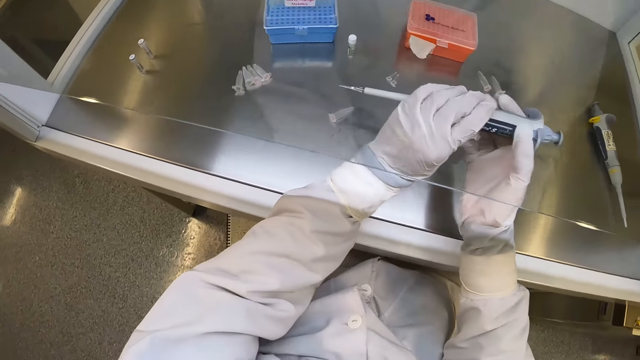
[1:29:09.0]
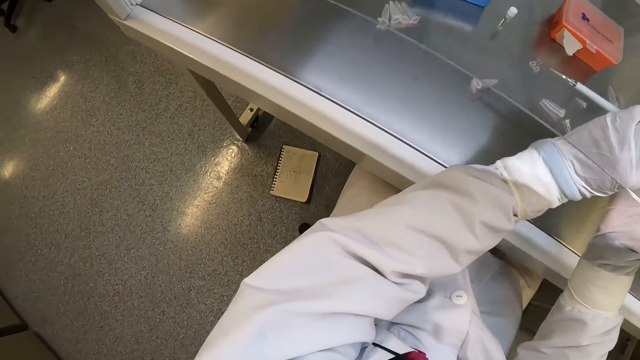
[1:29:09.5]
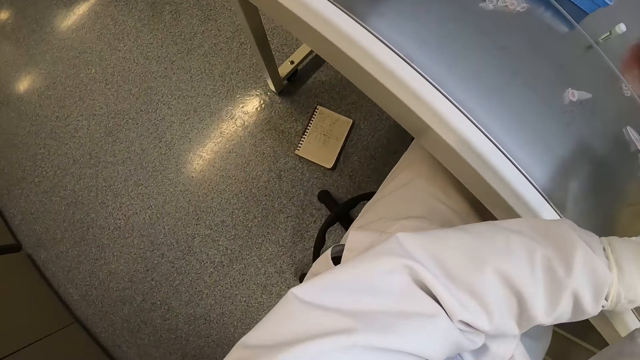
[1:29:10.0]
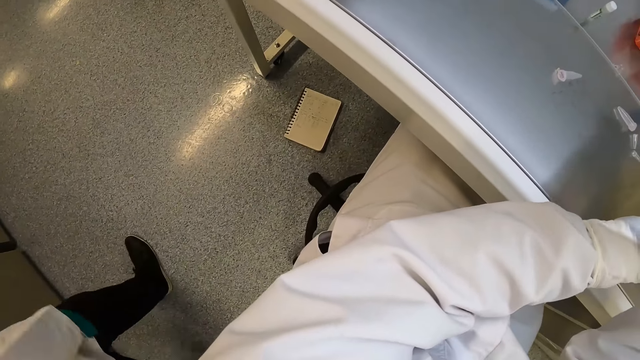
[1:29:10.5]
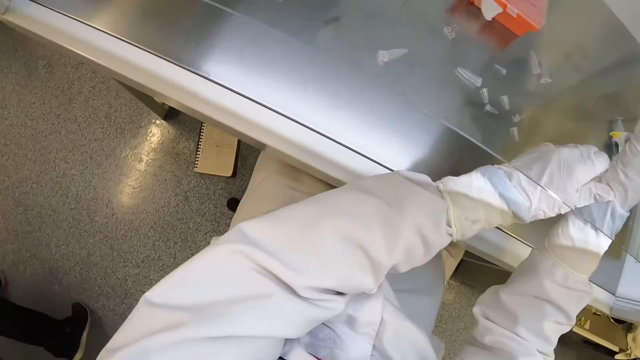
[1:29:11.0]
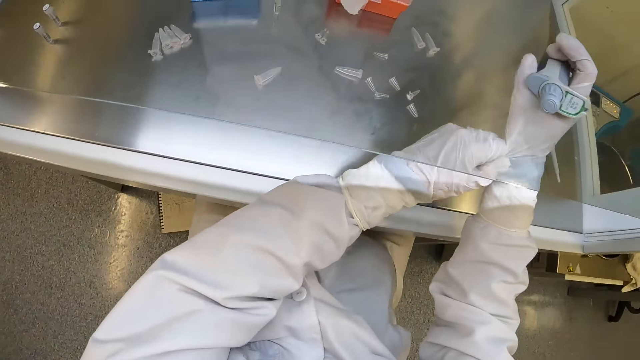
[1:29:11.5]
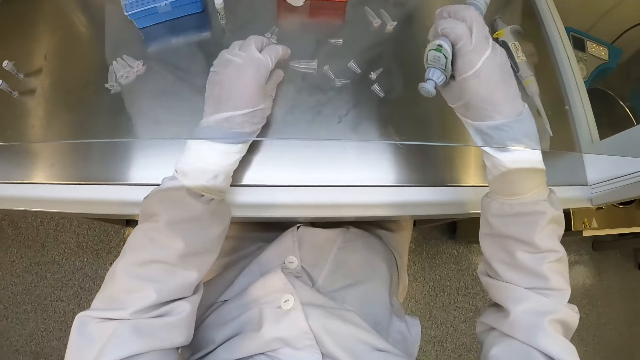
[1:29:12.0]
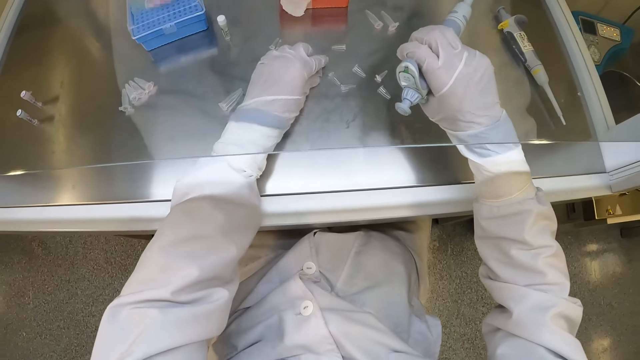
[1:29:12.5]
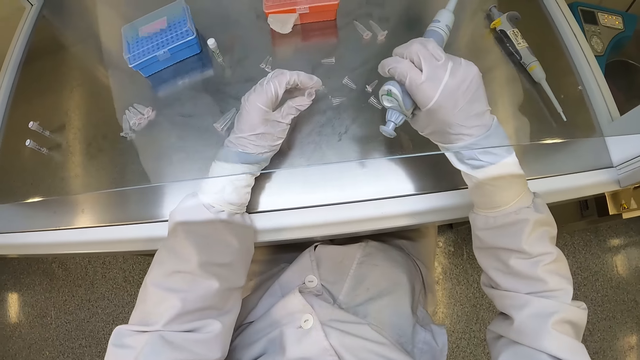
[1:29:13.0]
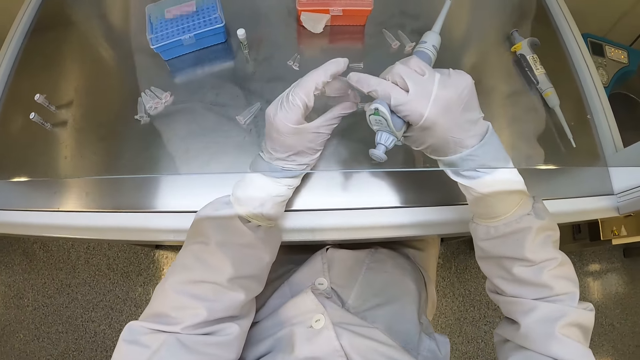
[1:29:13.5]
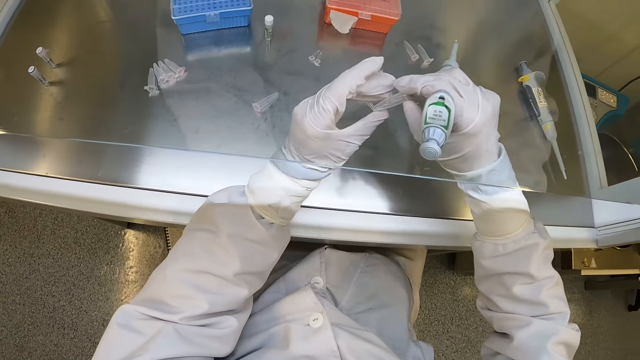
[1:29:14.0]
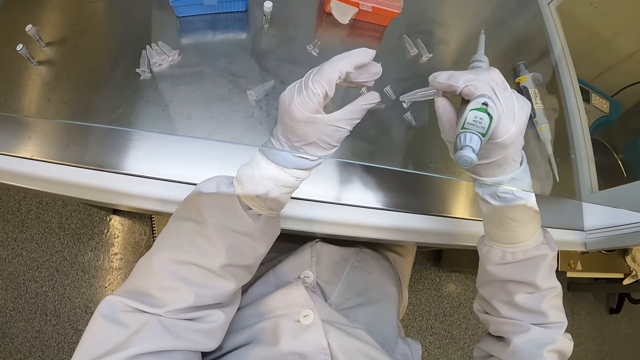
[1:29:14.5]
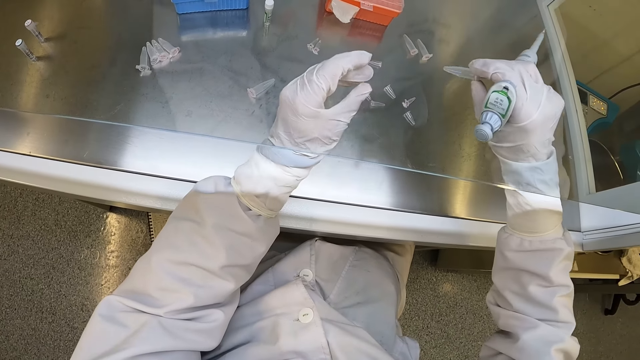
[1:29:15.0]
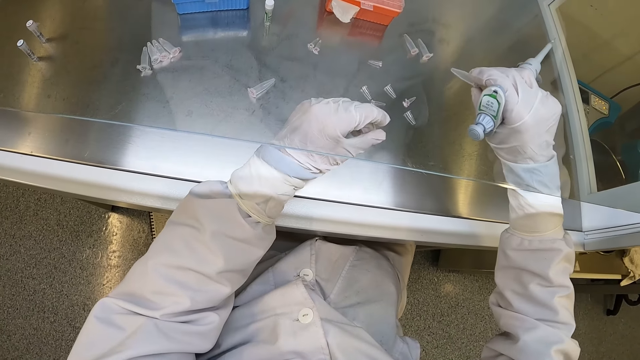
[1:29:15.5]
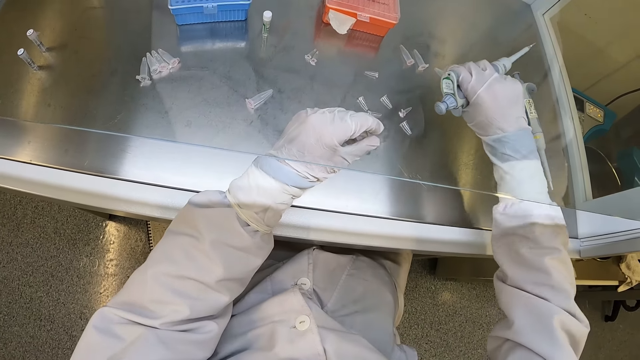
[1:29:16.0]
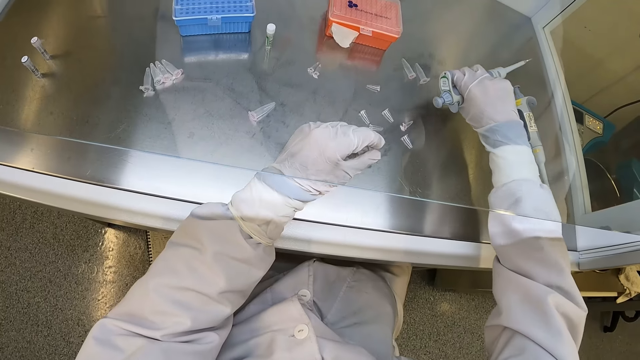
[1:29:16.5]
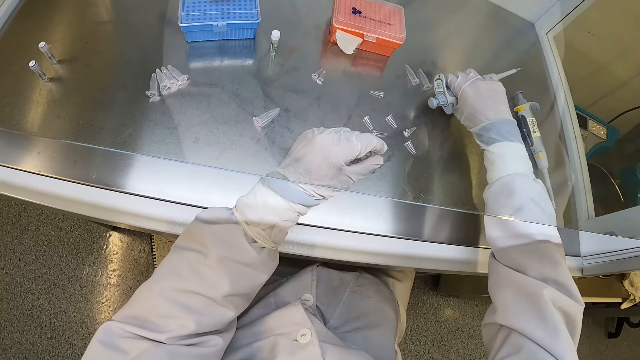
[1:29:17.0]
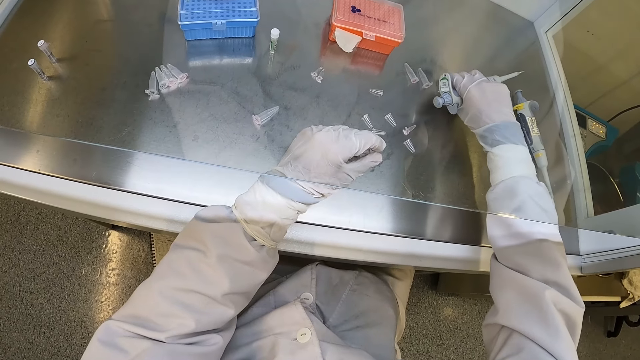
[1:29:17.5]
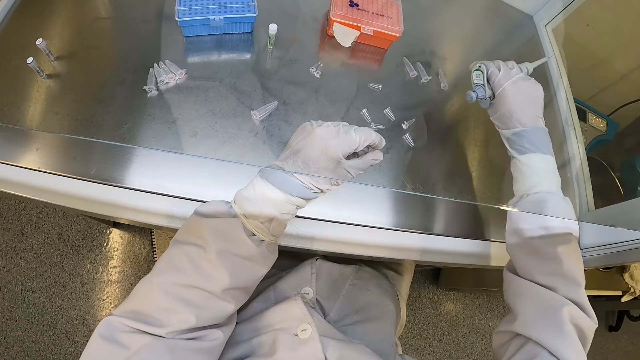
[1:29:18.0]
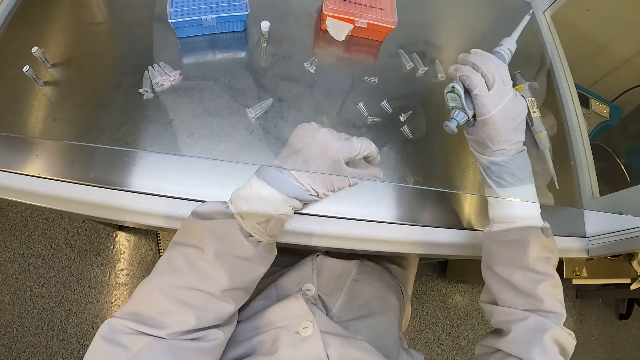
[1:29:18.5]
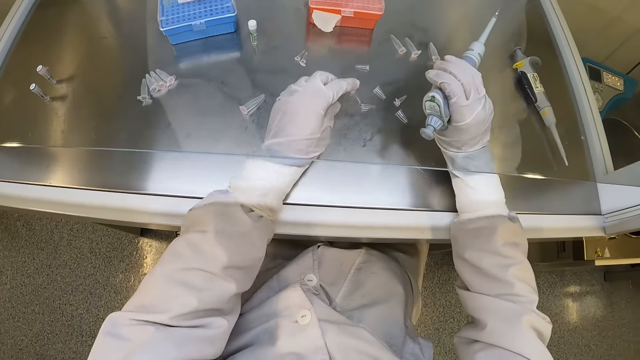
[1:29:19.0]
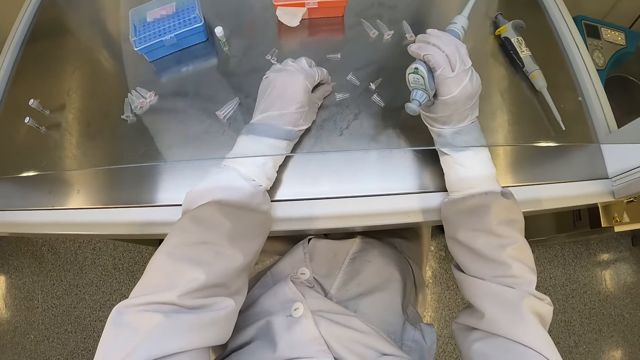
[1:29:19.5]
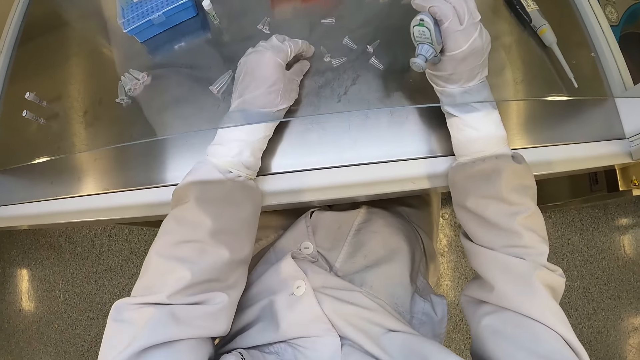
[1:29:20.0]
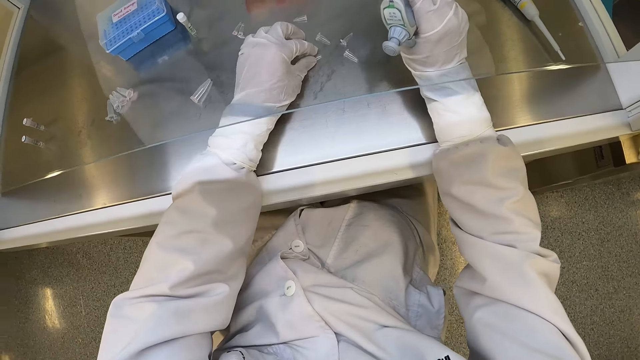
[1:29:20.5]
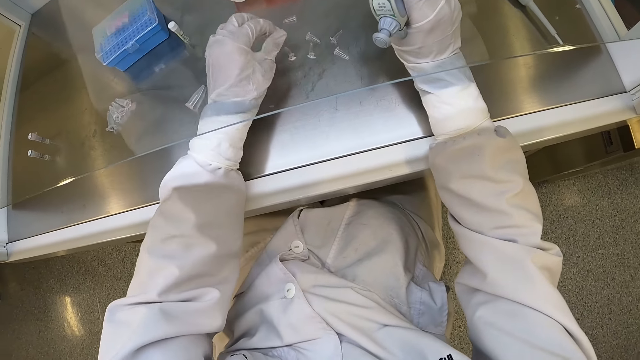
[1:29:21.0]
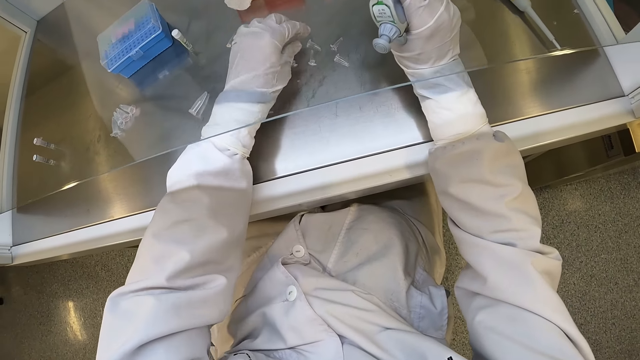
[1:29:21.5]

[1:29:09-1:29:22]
The camera wearer adjusts the glove in his right hand with his left hand. He picks a plastic tube from the cabinet with his left hand. He passes the plastic tube from his left hand to his right hand. He places the plastic tube on the cabinet with his right hand. He moves some plastic tubes on the cabinet with his left hand.

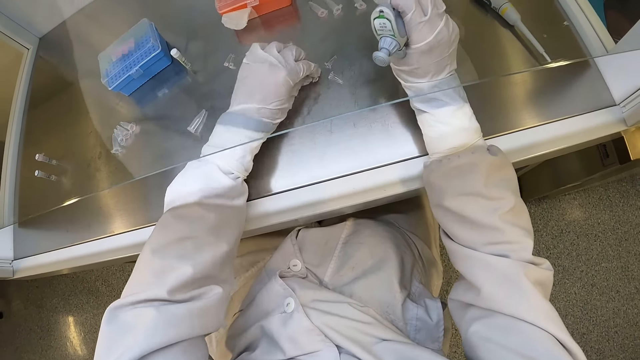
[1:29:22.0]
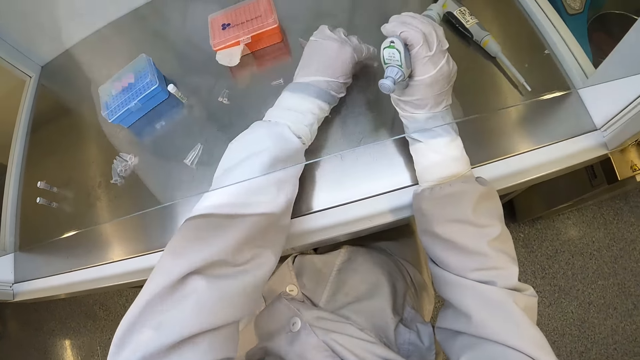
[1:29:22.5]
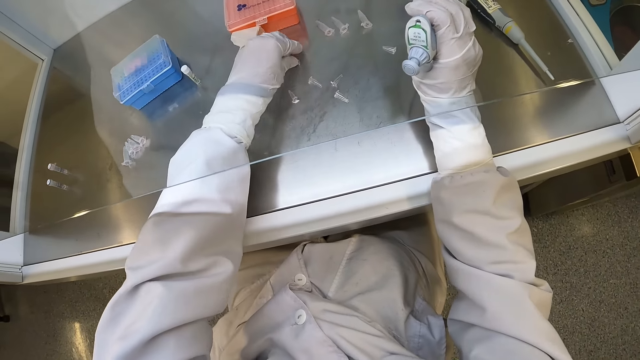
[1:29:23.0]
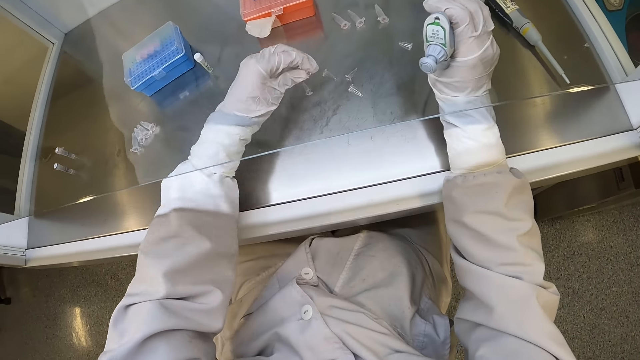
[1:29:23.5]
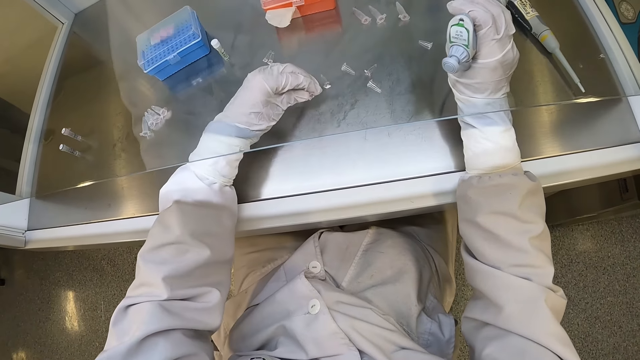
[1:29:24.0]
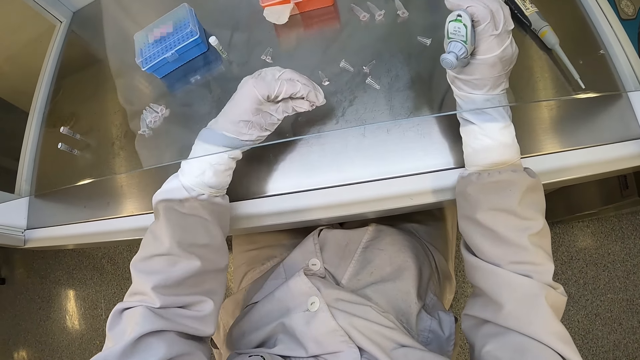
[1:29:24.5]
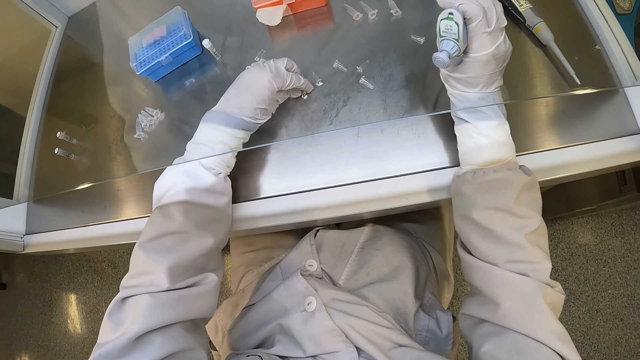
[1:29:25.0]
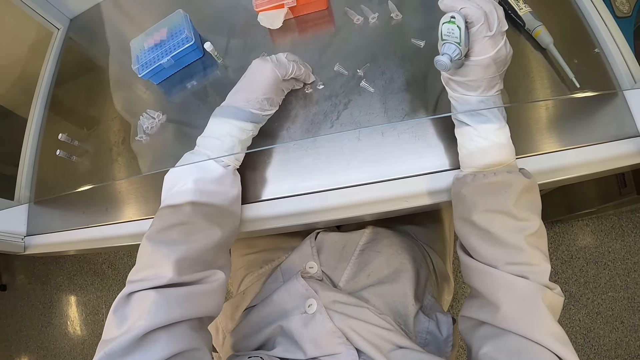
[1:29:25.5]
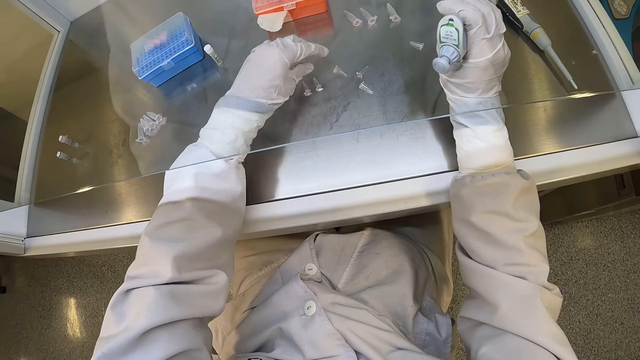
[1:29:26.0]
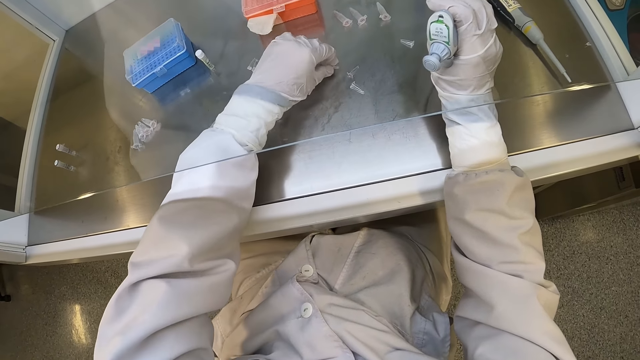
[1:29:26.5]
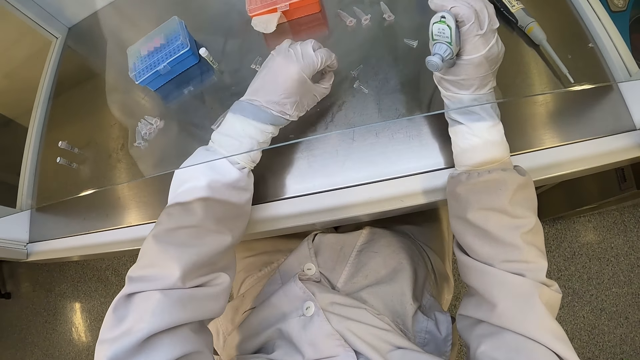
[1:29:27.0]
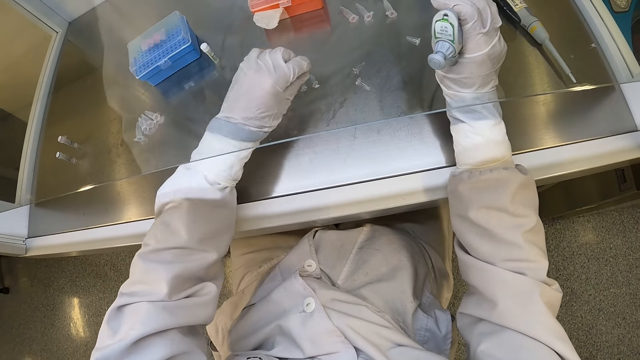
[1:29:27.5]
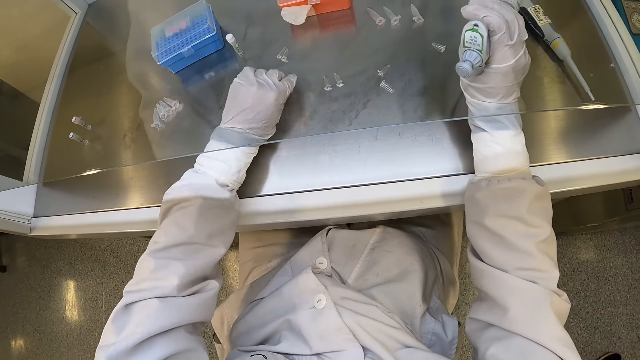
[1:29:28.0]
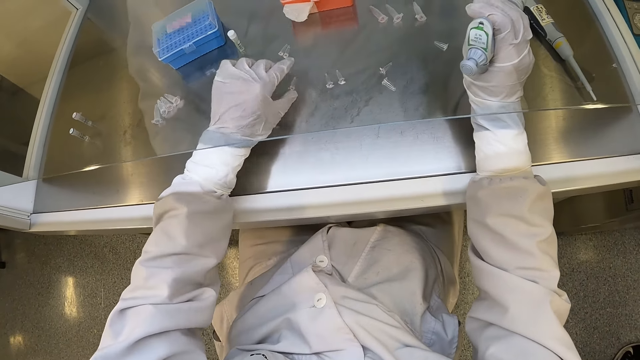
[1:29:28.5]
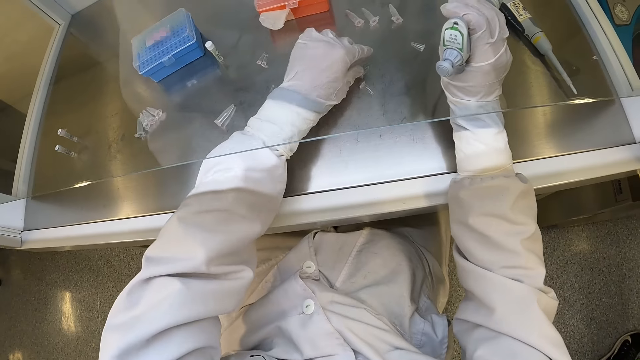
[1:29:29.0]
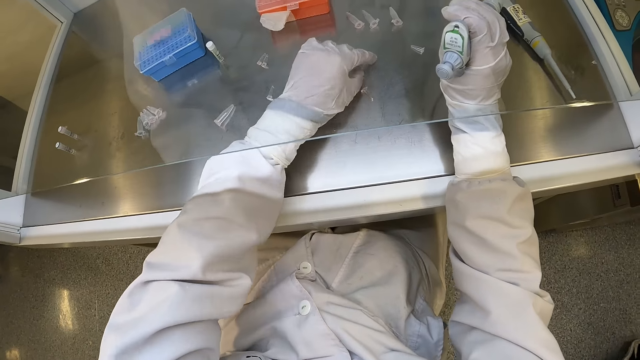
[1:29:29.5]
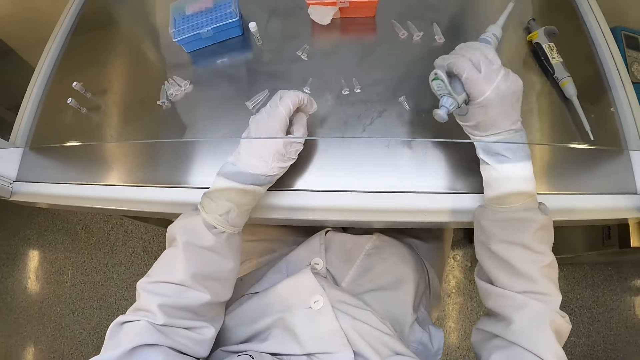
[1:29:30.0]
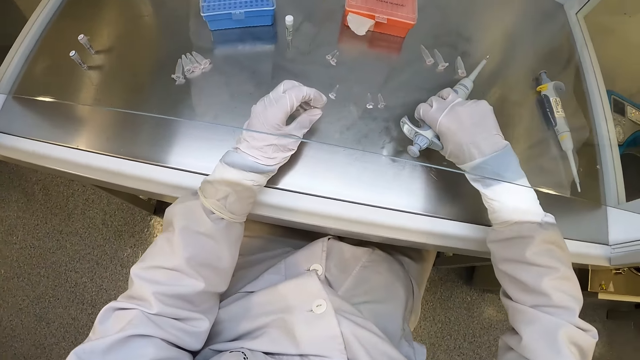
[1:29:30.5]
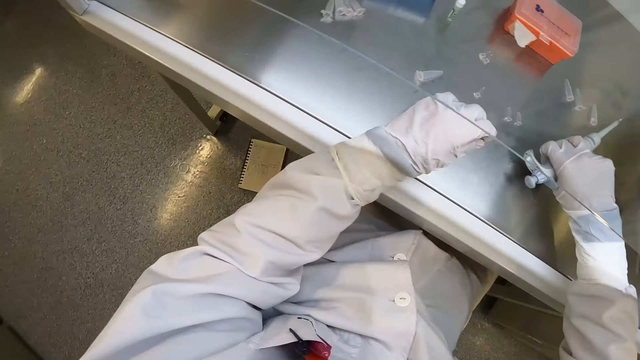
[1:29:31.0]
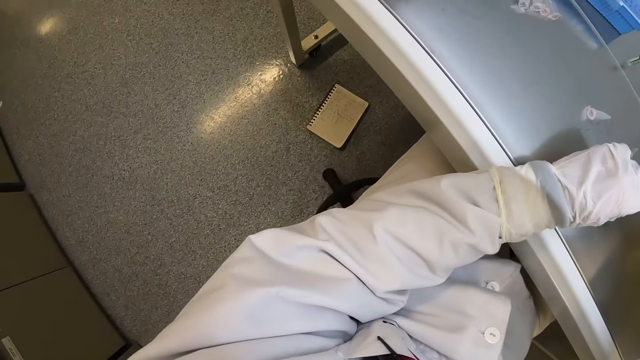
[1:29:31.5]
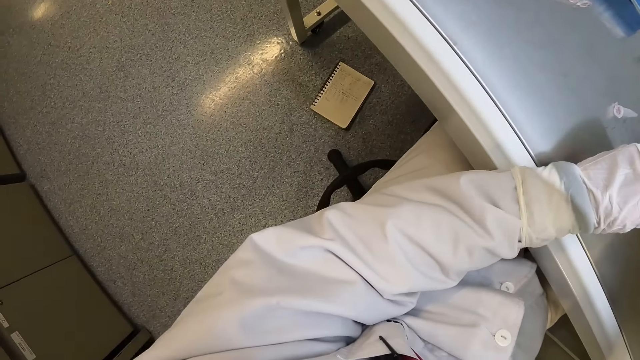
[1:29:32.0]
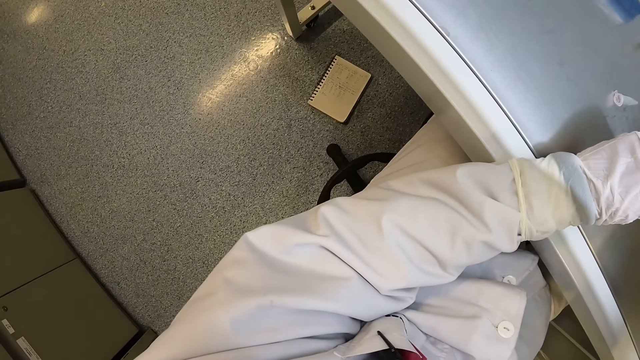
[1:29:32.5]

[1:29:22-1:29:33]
The camera wearer picks a bottle from the table. They place the bottle on the table. They pick the bottle from the table. They place the bottle on the table. They pick the bottle from the table.
